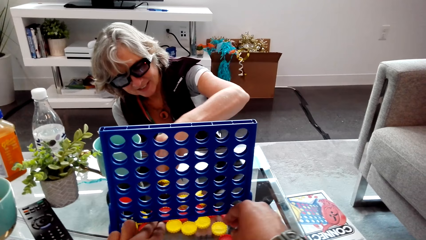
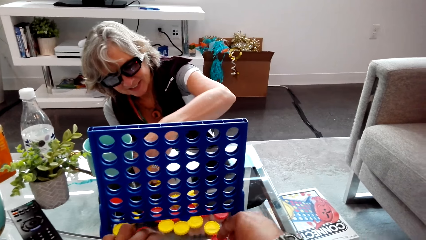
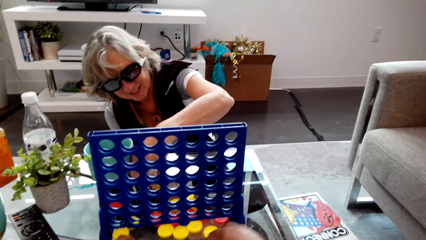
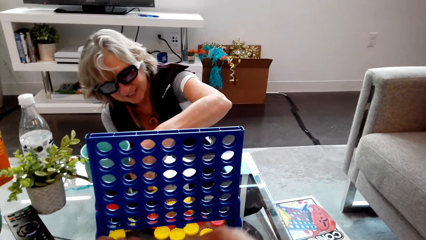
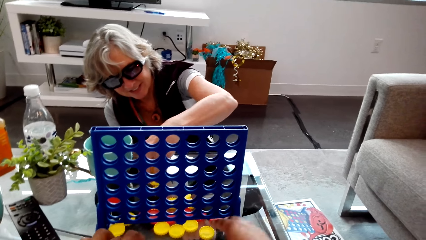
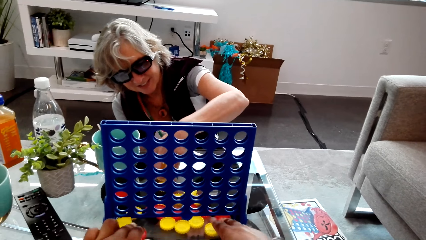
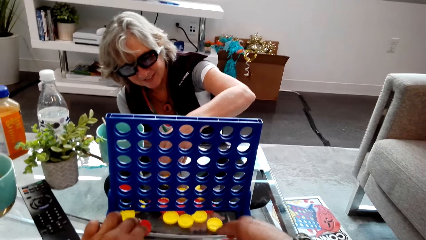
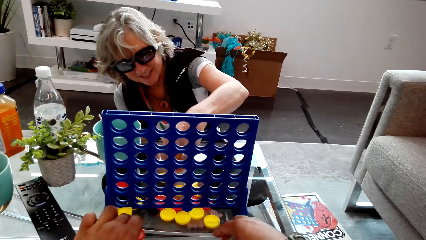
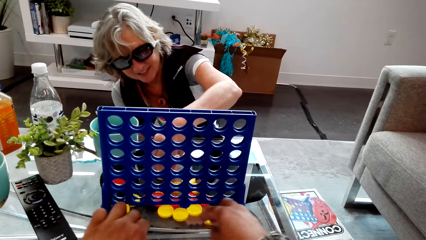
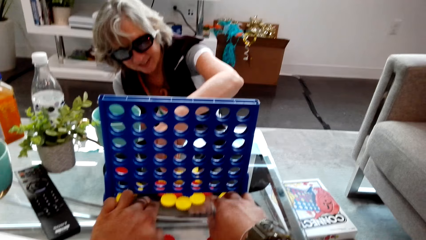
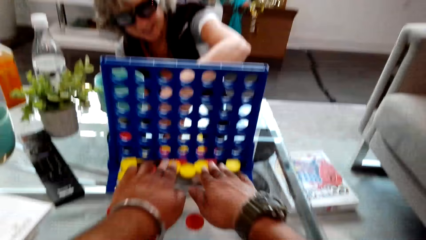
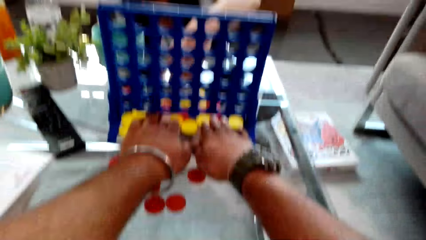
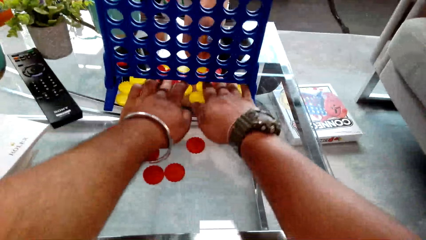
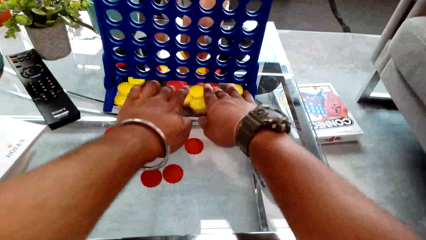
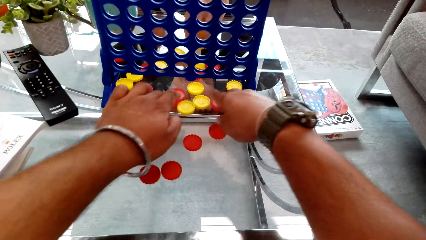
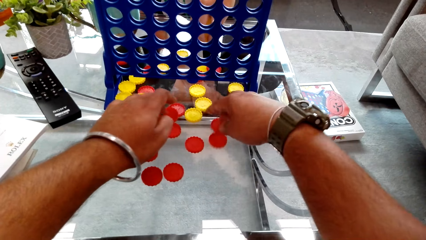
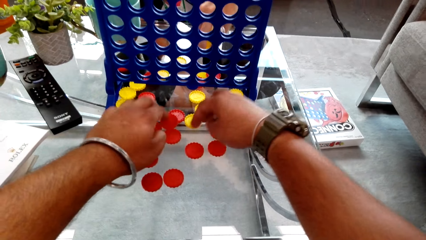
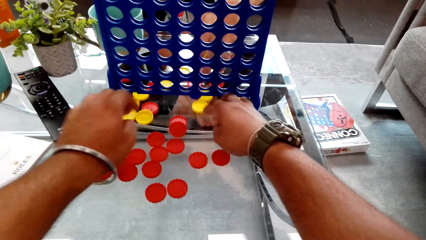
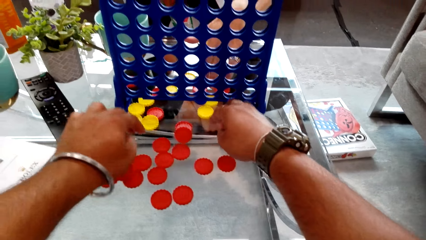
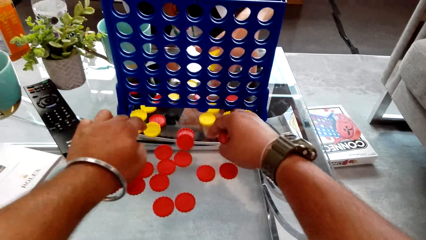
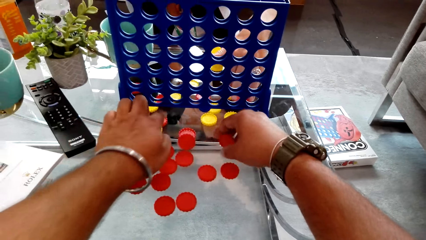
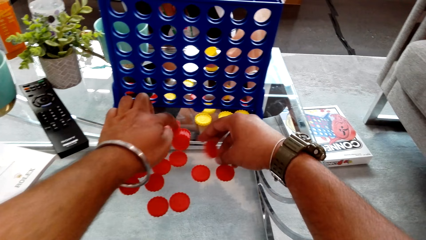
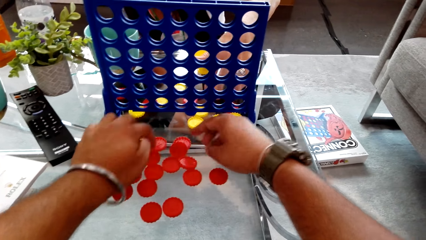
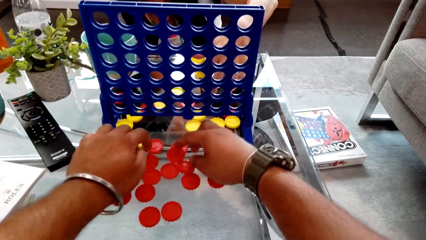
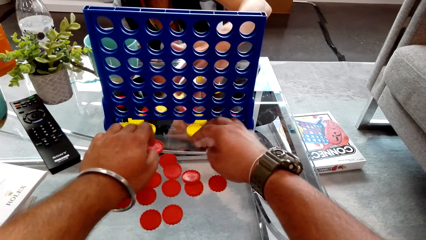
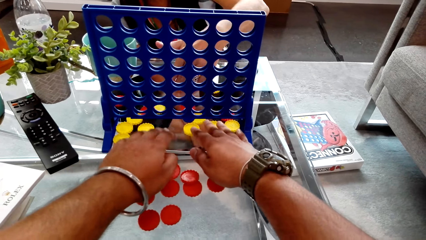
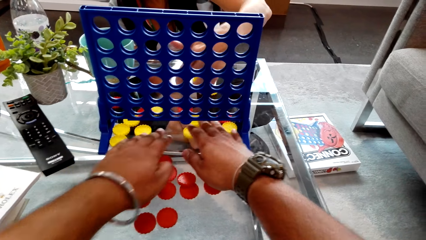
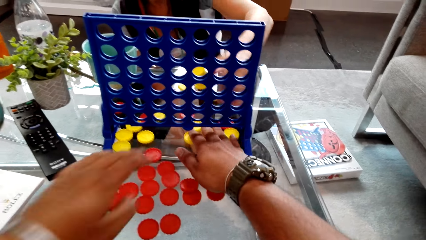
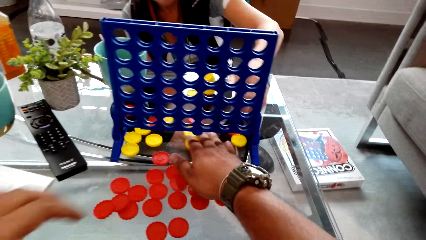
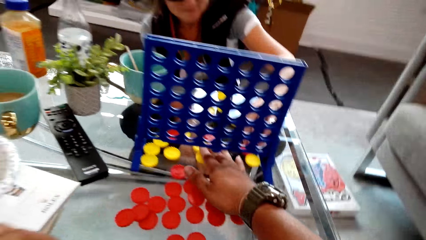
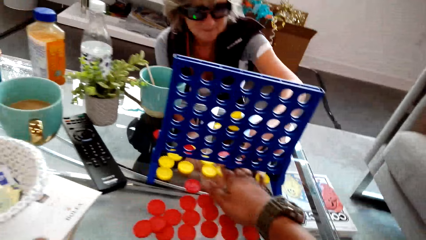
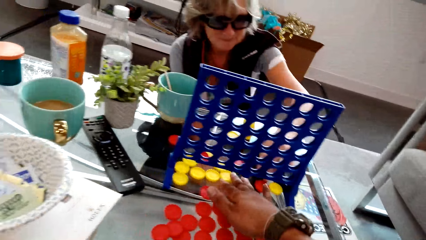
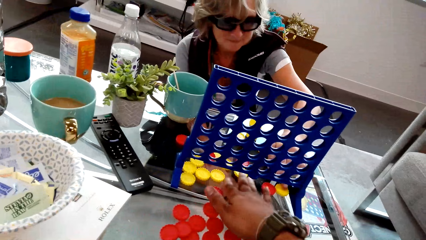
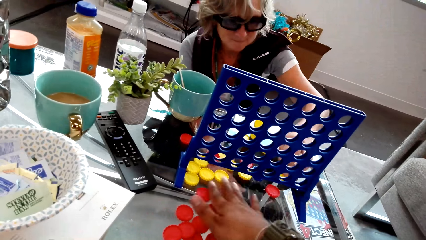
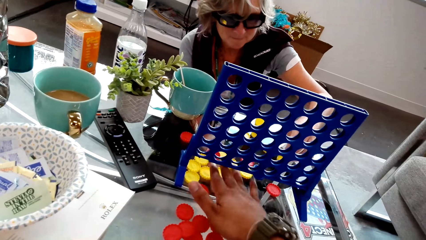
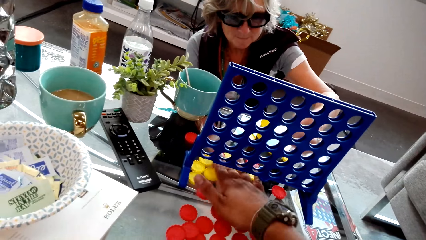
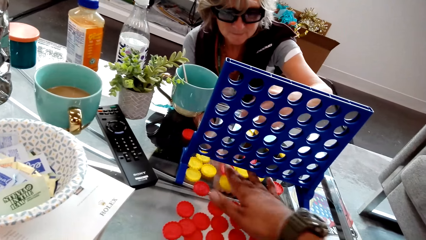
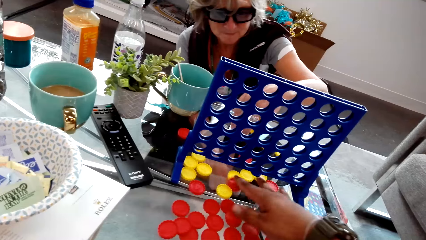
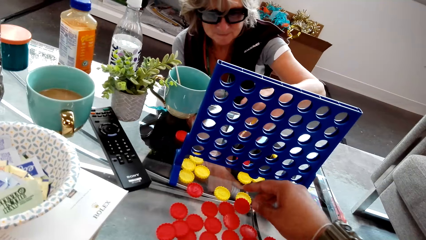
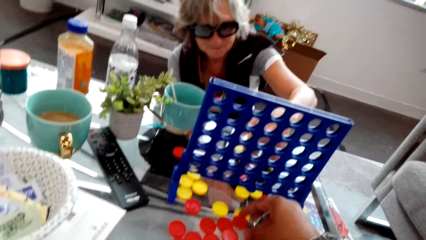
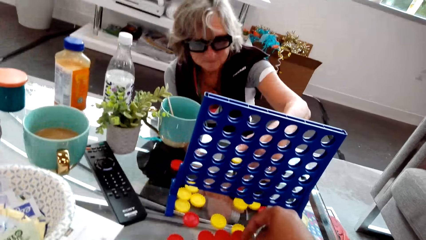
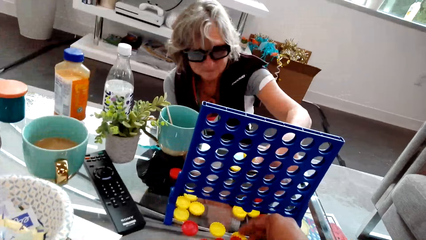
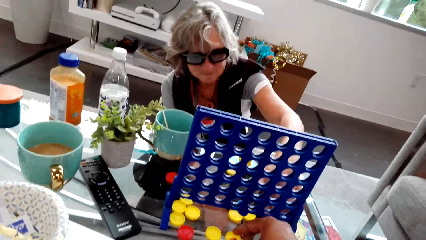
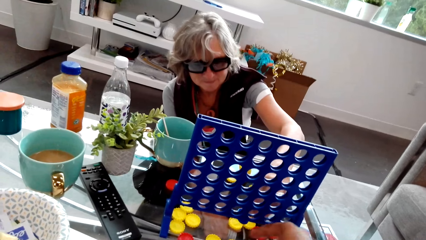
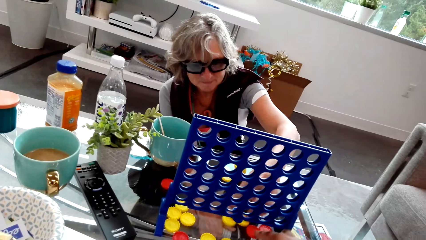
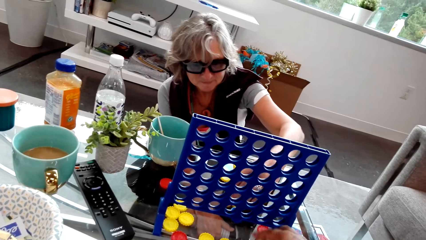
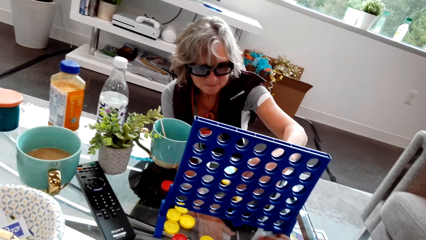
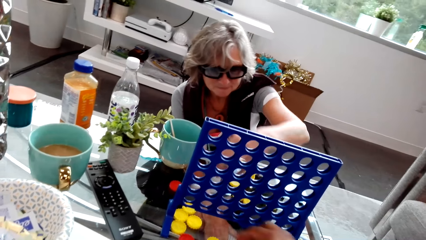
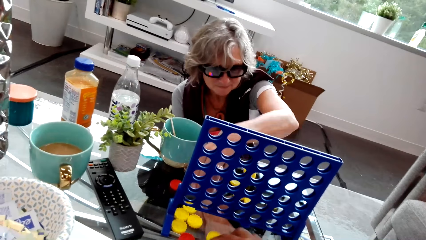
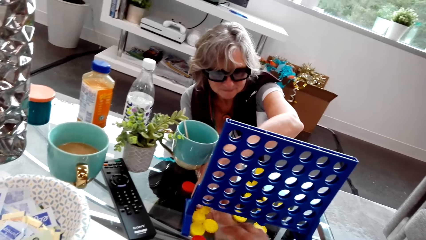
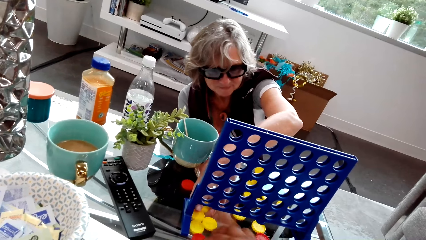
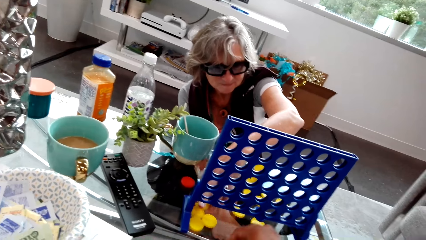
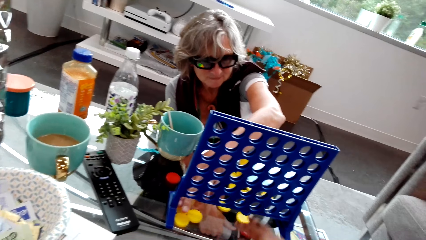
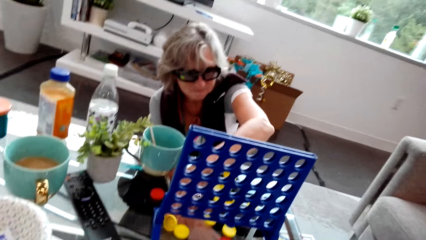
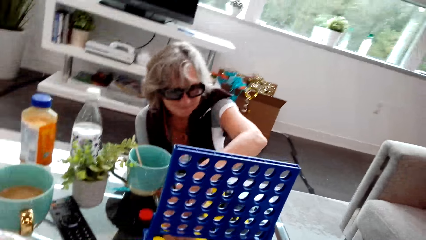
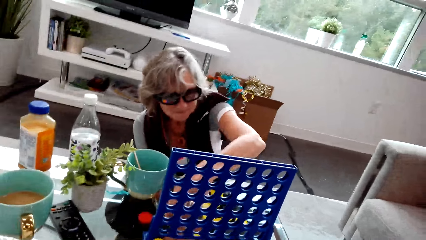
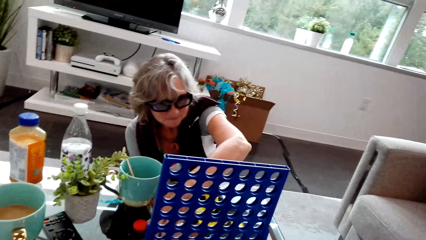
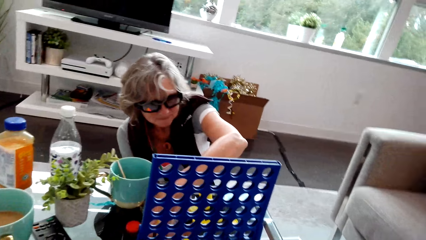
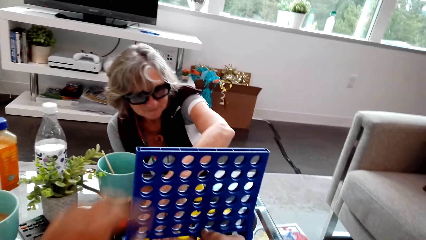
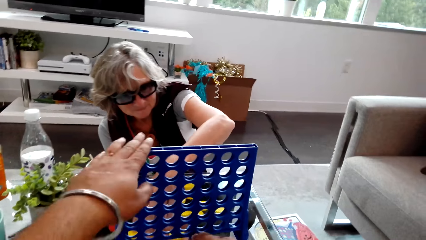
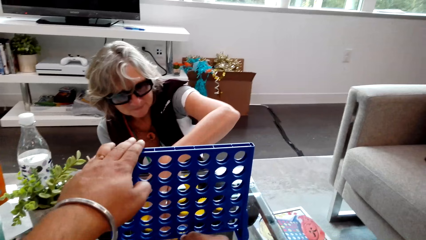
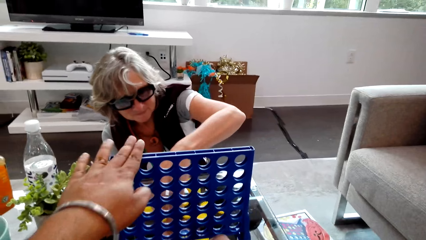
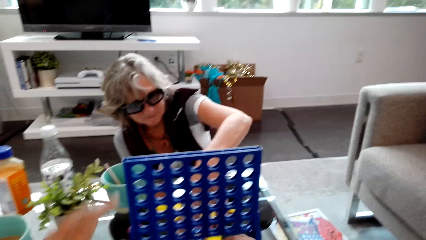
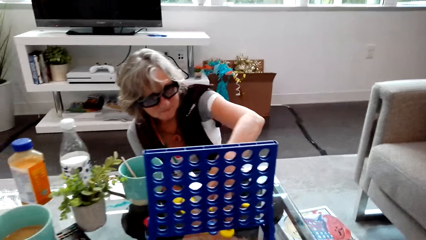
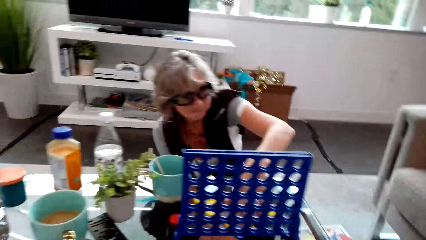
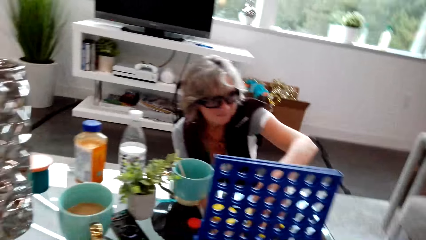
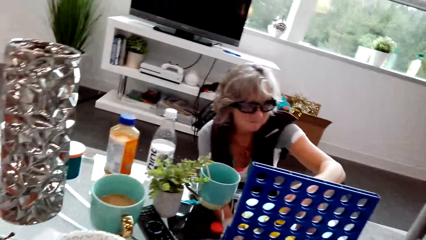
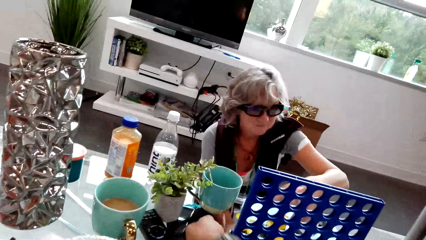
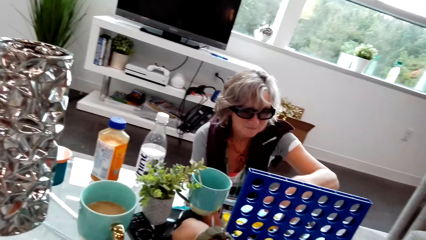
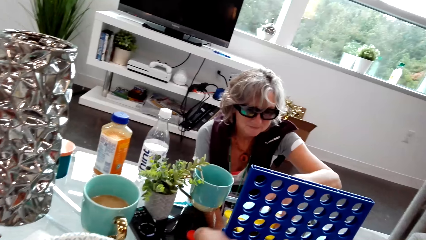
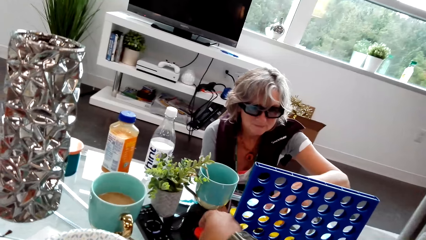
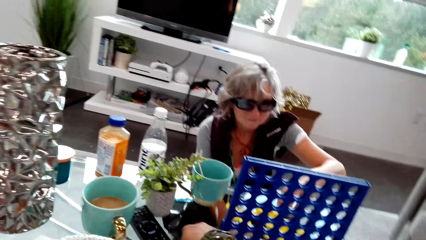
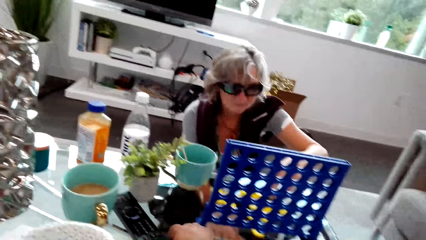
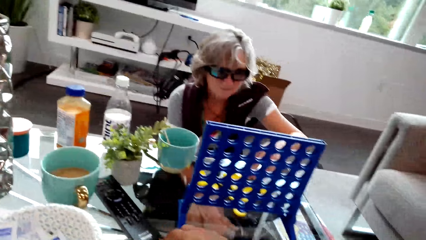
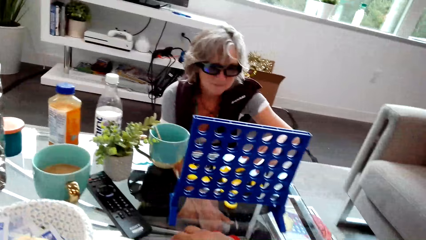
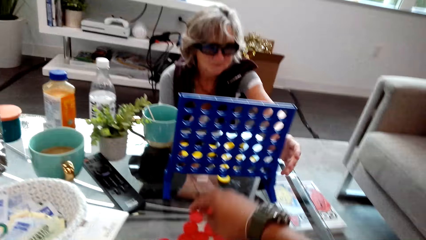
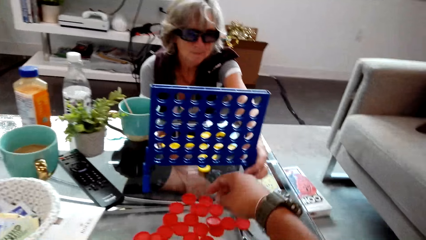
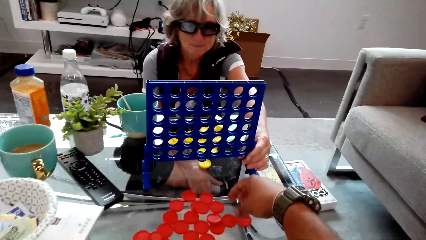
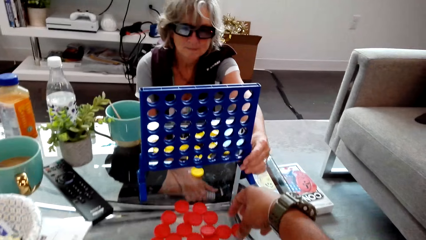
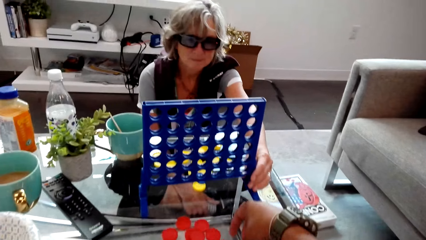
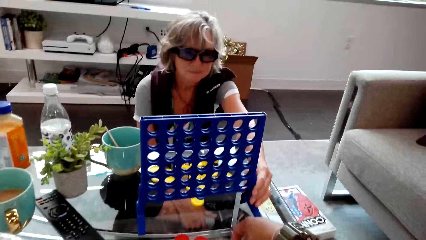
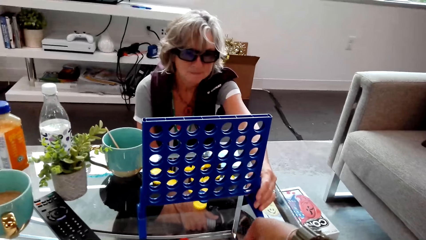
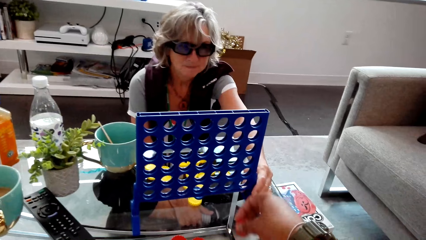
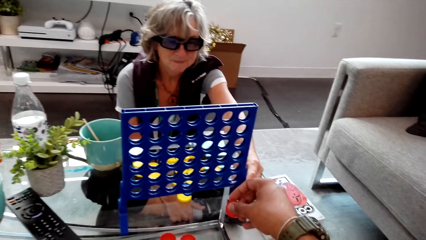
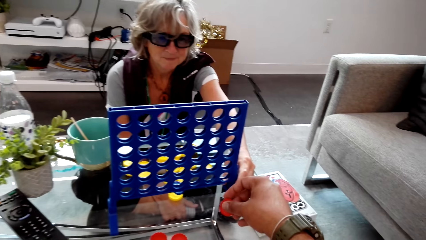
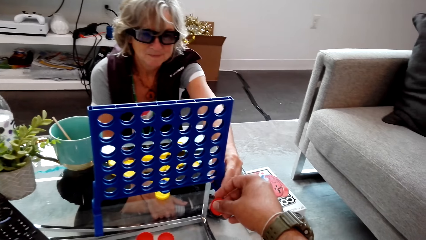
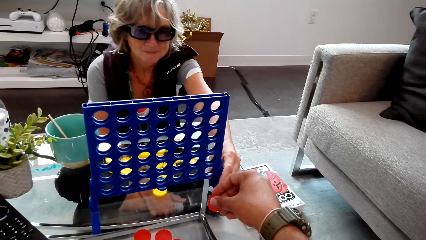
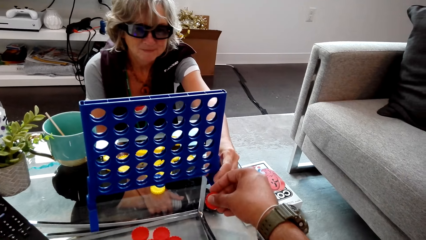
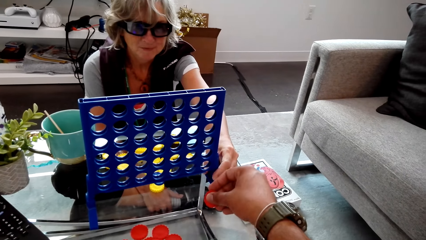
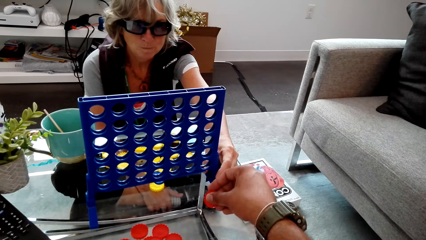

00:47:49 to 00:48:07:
The camera wearer dialogues with a lady. They move checkers and touch something. The lady moves the checkers. The camera wearer touches a connect four board. They look around. The lady holds the connect four board.
